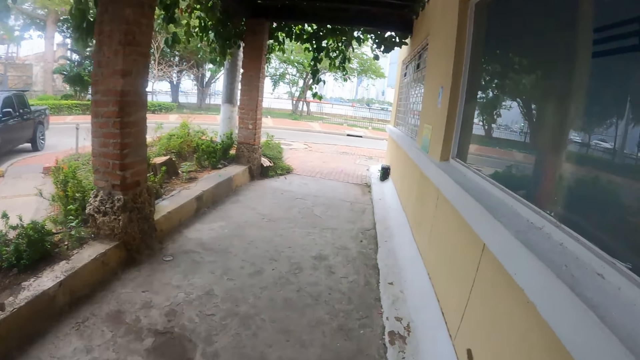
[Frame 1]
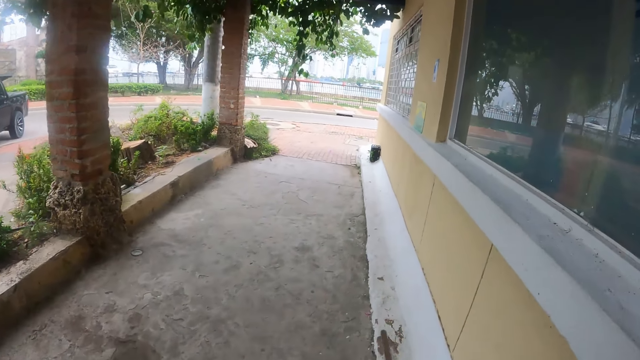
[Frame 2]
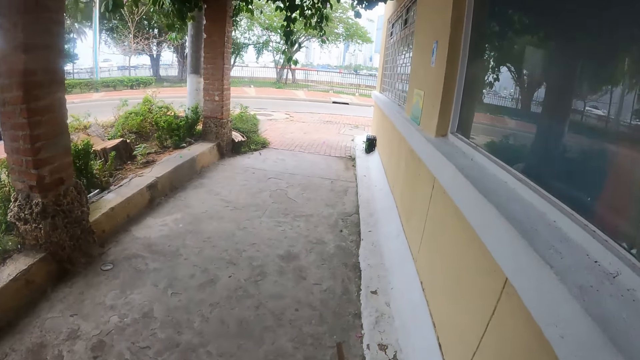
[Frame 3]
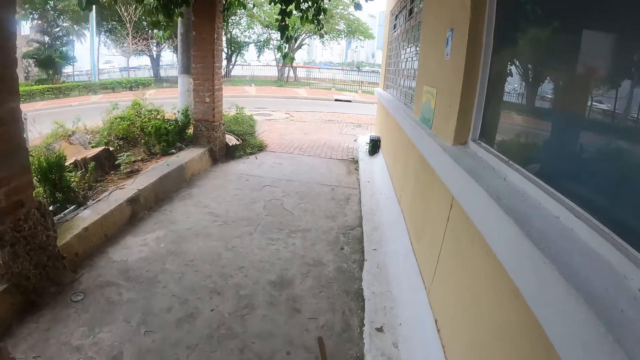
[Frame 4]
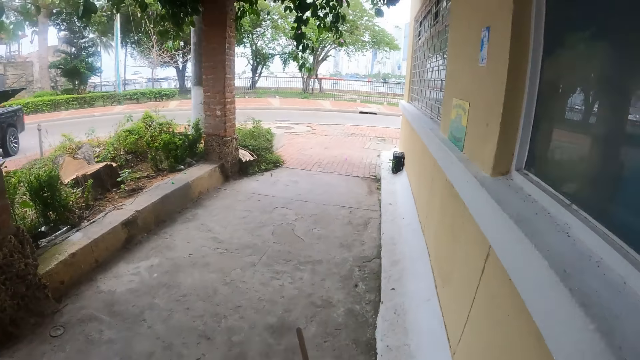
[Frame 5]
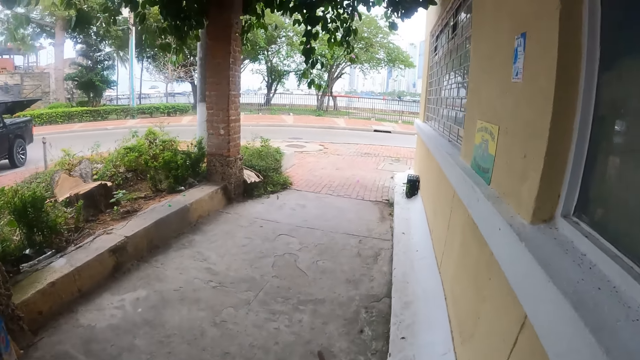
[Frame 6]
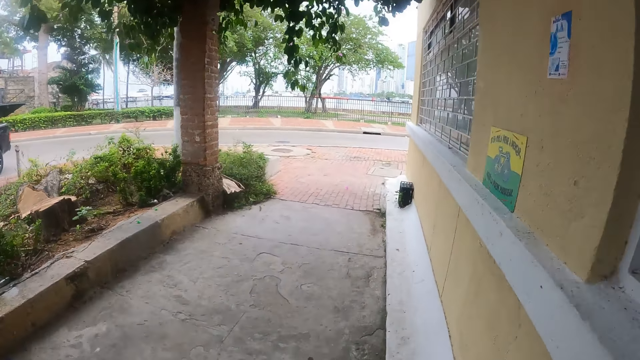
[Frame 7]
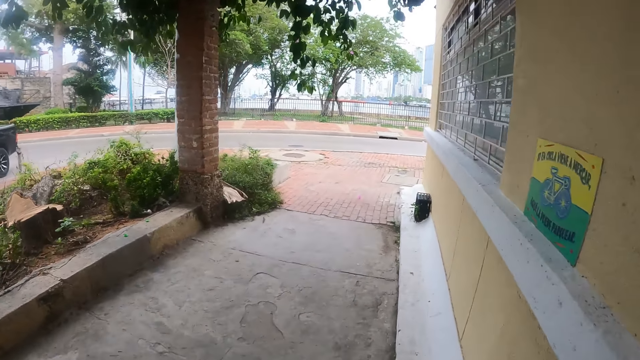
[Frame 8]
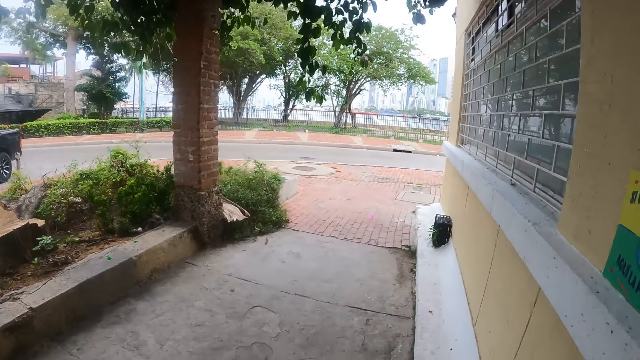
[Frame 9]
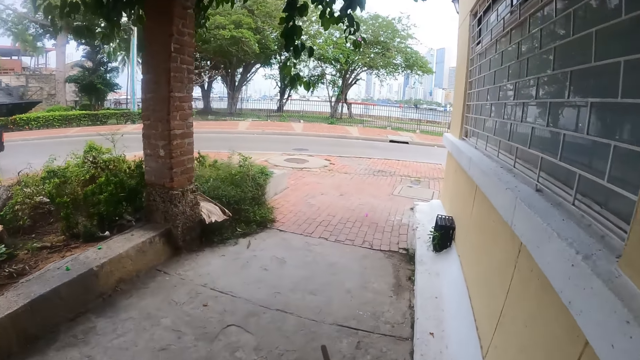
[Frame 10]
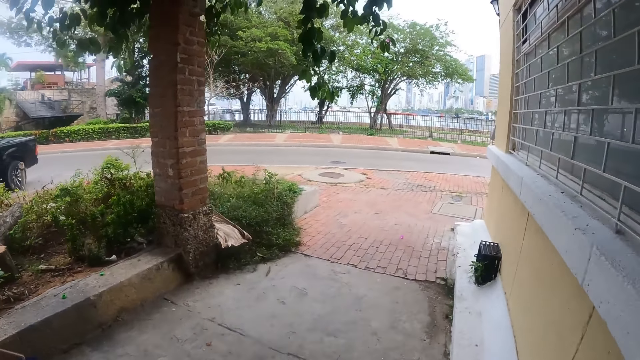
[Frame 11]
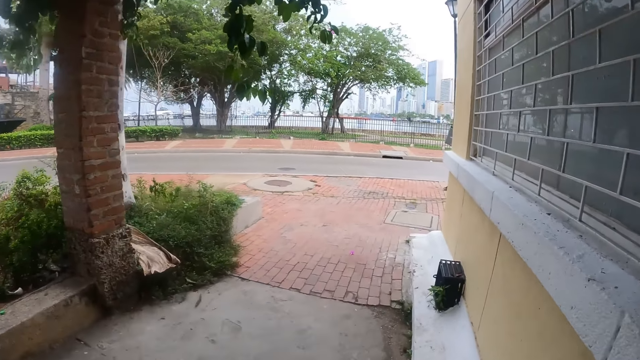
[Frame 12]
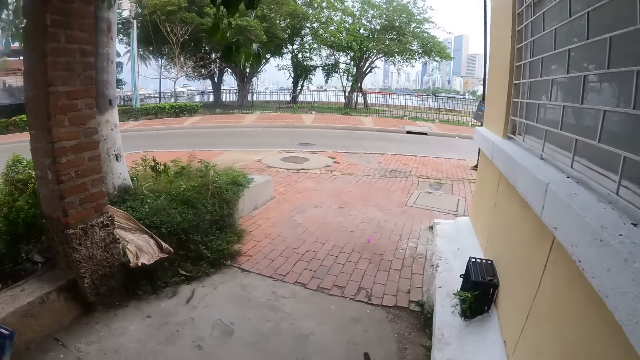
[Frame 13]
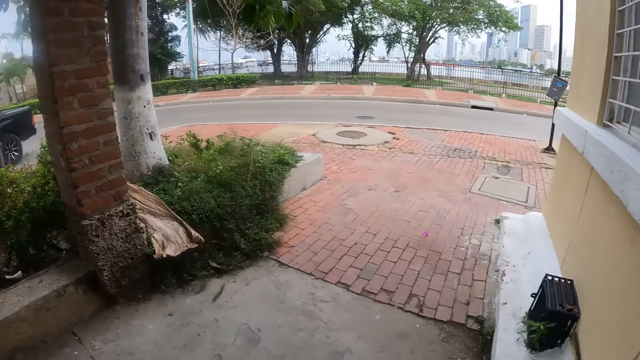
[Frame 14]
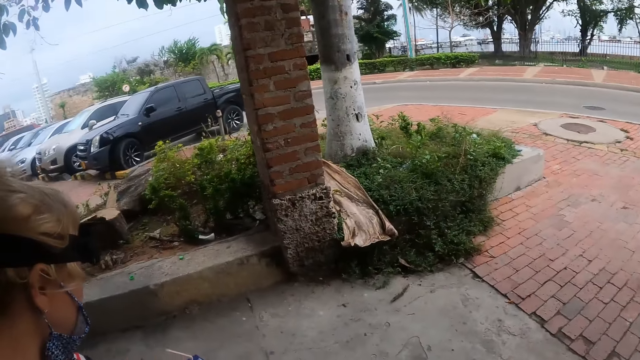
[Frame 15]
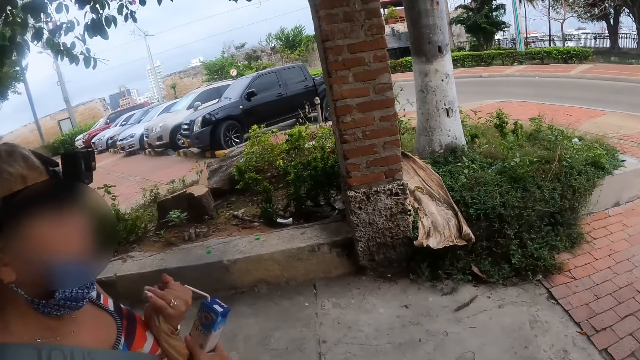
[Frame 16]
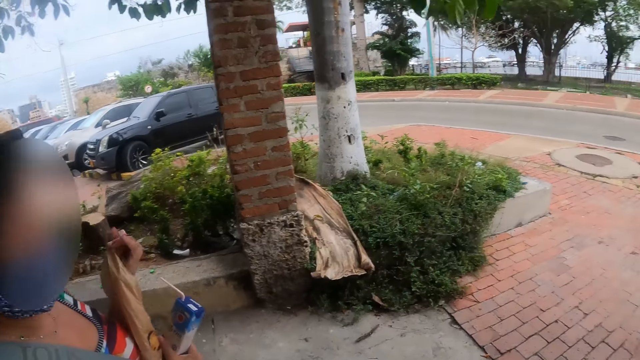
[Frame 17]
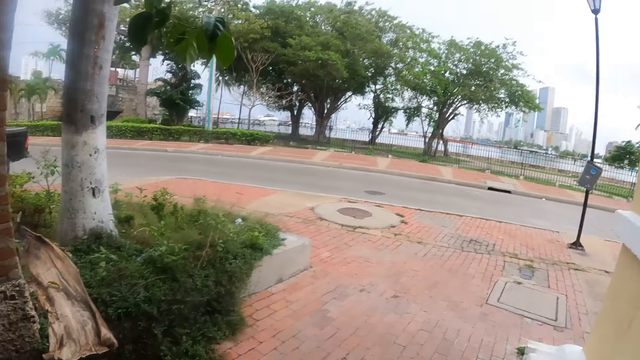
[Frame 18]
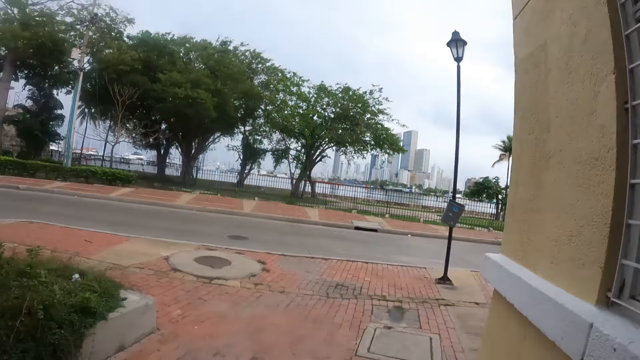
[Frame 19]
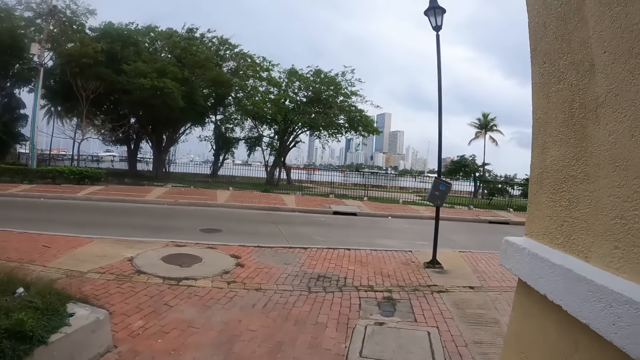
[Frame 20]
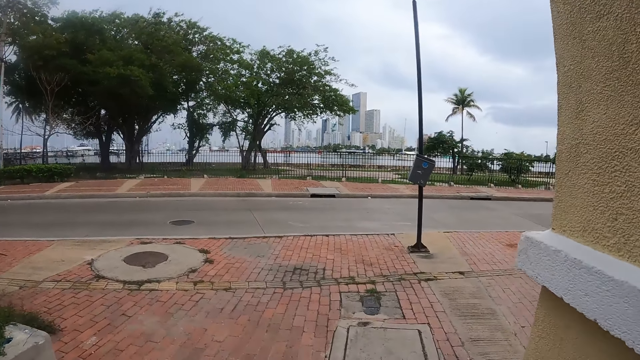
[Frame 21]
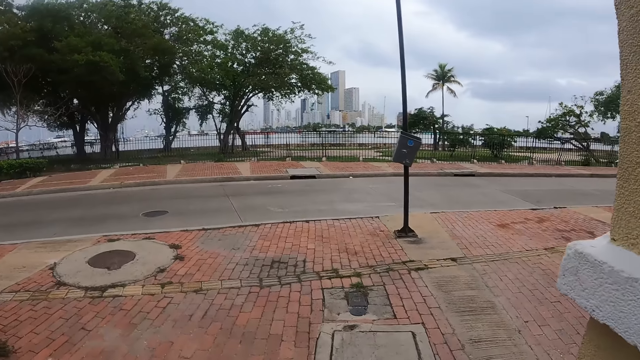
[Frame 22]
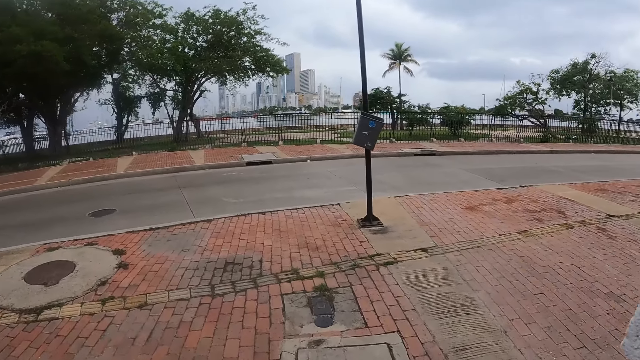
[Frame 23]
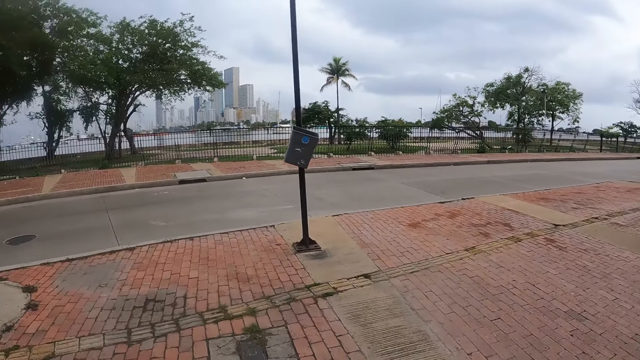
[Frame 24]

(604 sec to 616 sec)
The camera wearer lifts the hand. A woman gestures.

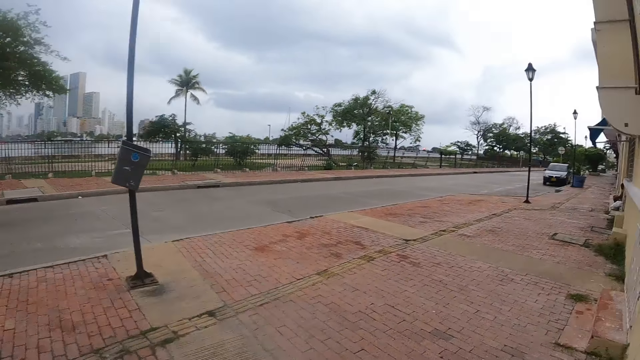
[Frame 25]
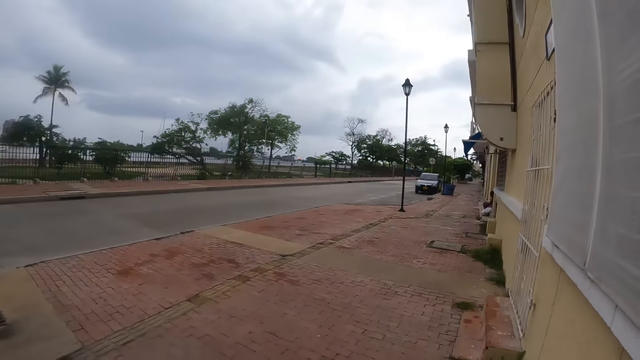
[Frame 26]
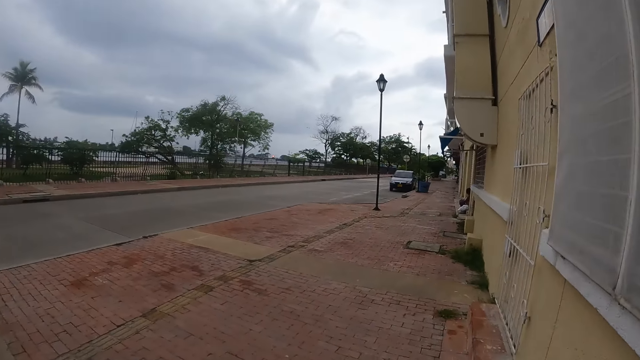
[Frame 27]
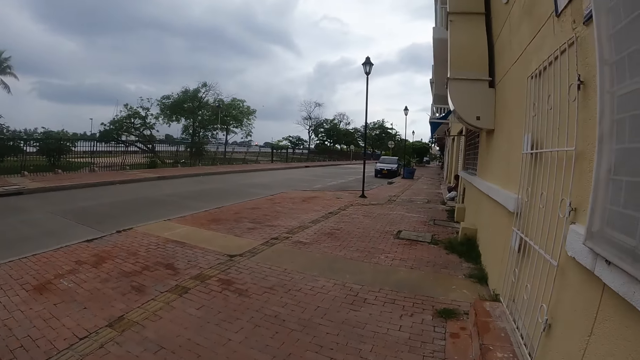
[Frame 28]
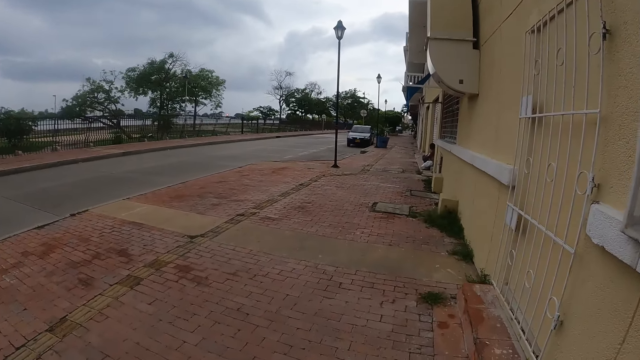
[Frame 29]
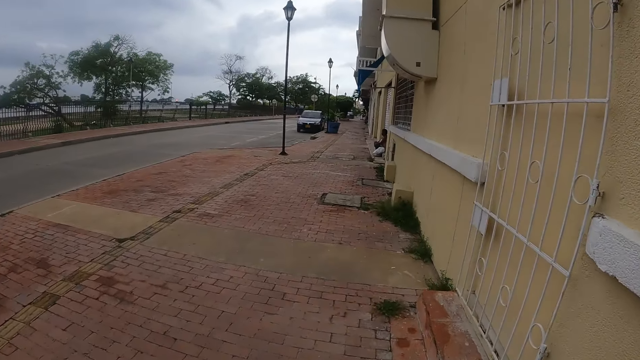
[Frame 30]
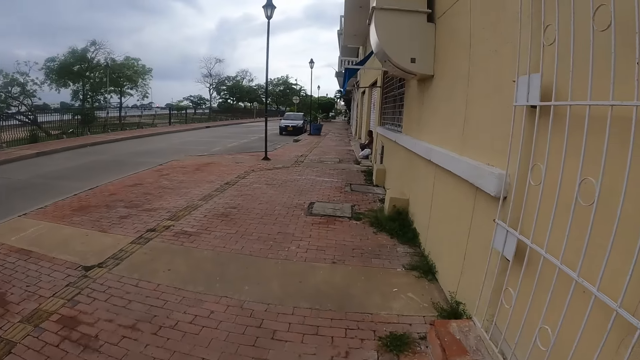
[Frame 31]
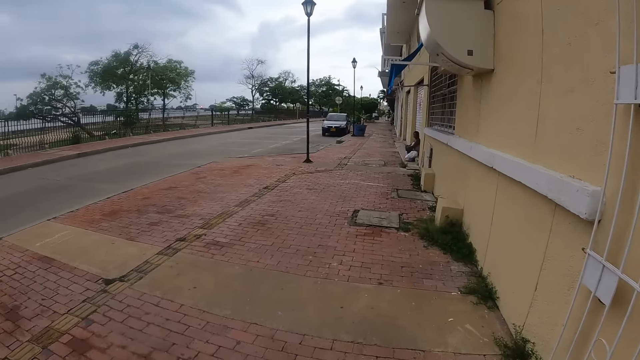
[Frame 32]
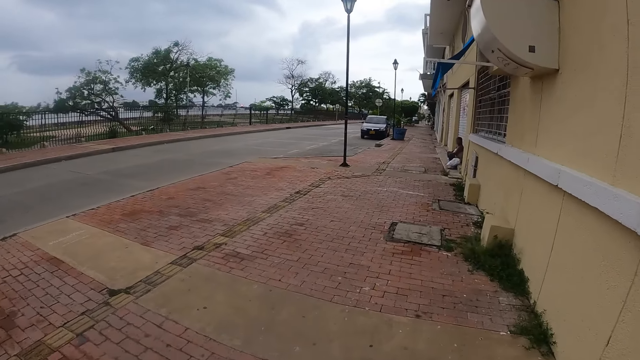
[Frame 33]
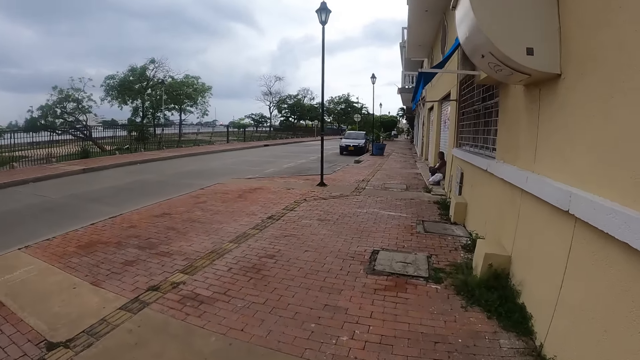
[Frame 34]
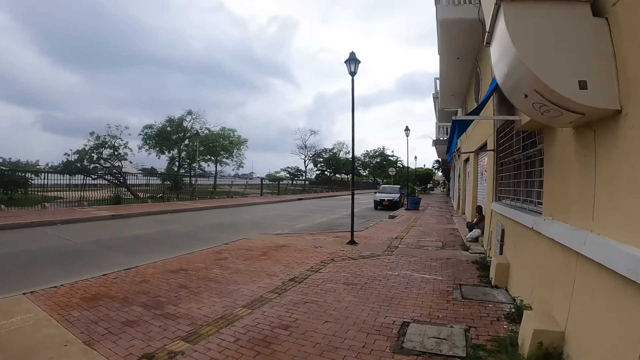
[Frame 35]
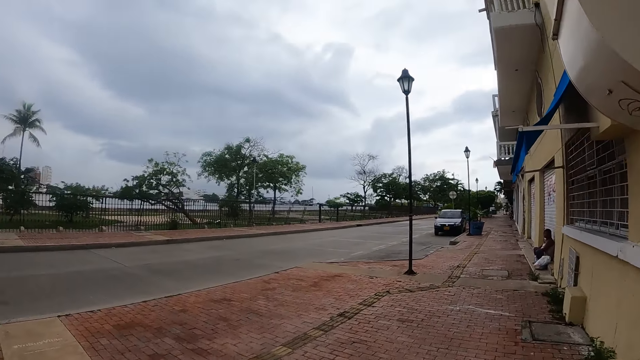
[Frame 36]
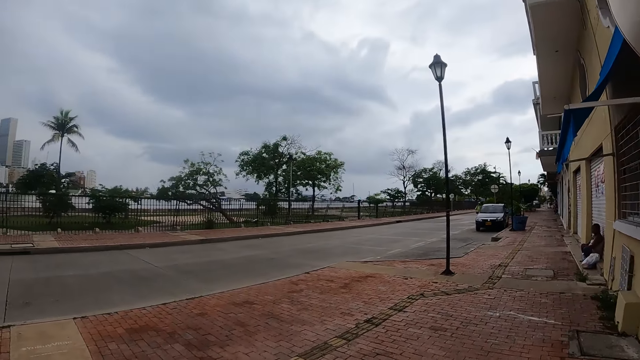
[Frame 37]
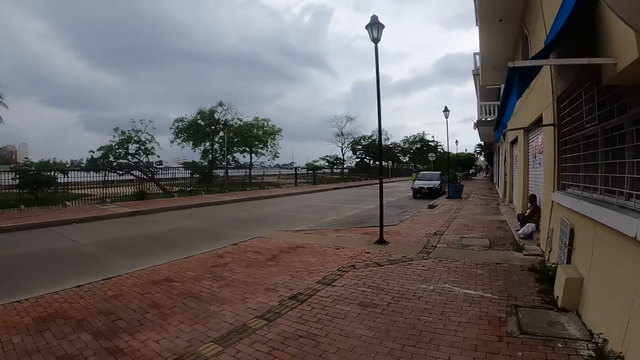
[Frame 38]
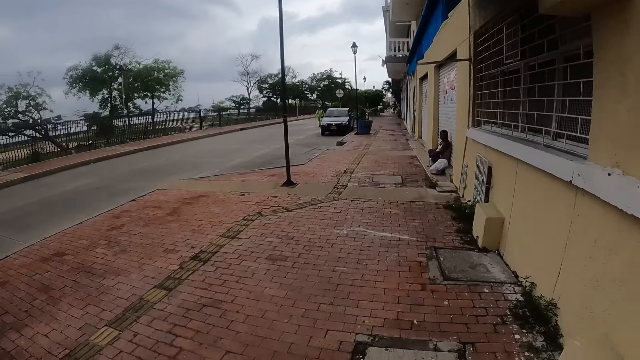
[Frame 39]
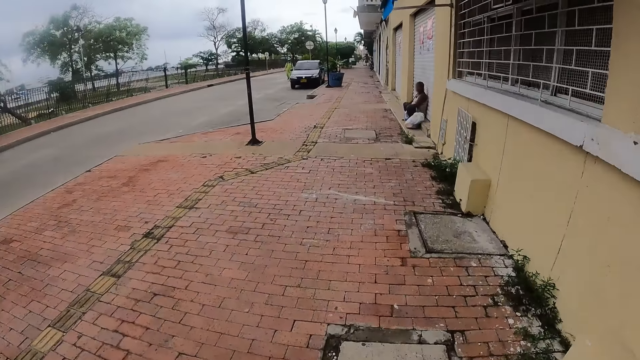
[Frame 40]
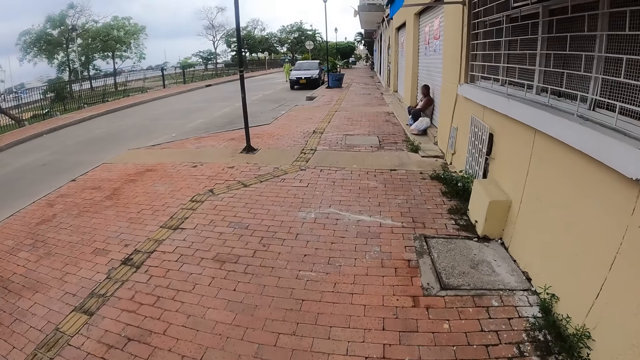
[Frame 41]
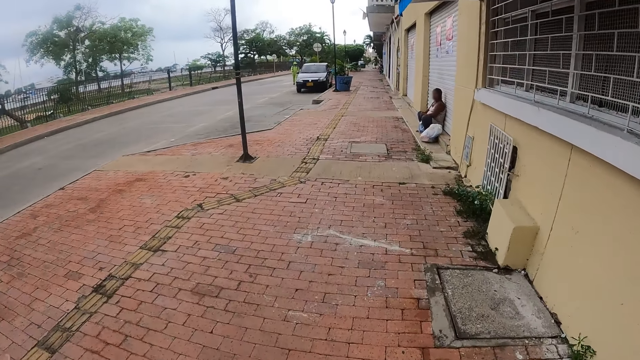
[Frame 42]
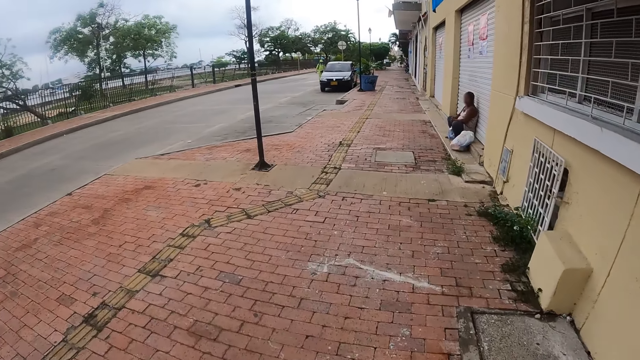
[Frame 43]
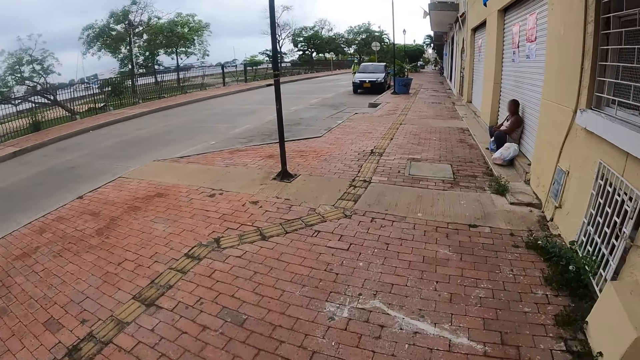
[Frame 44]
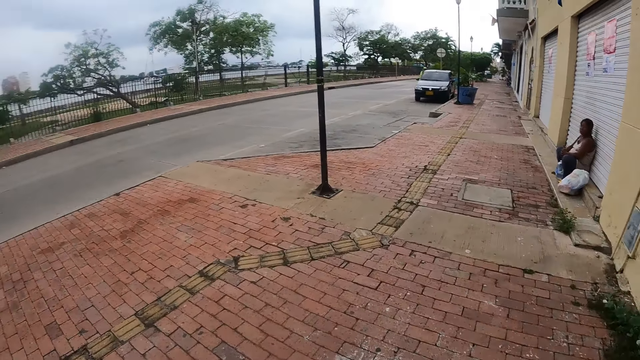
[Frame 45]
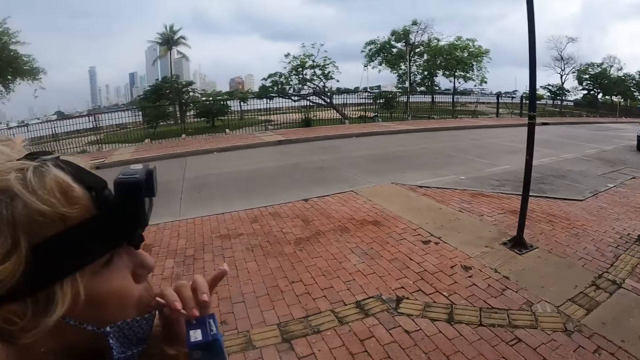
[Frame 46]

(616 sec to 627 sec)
The camera wearer walks around on a pavement.
